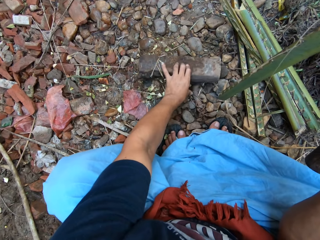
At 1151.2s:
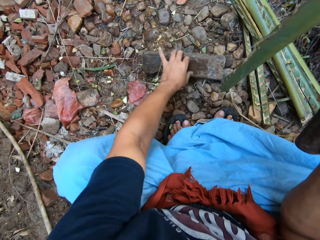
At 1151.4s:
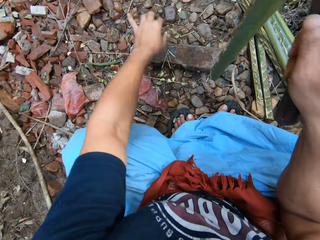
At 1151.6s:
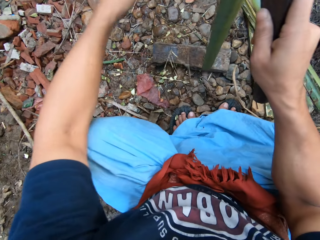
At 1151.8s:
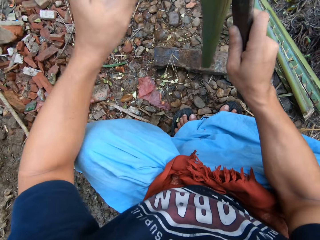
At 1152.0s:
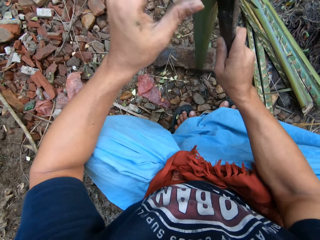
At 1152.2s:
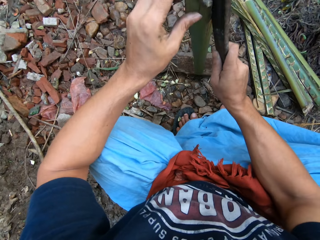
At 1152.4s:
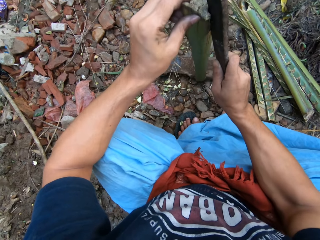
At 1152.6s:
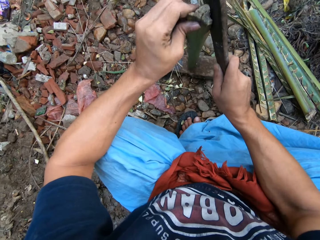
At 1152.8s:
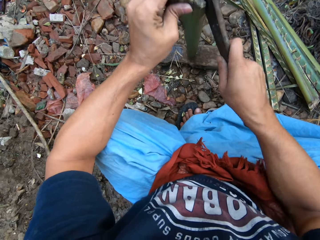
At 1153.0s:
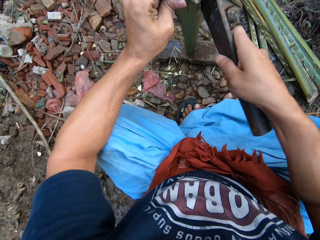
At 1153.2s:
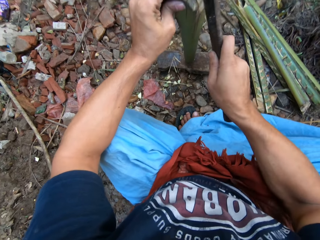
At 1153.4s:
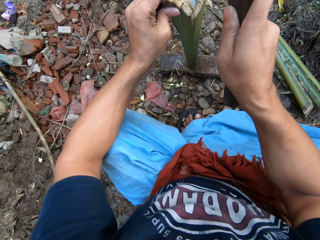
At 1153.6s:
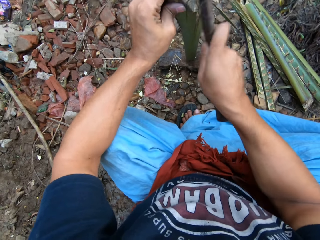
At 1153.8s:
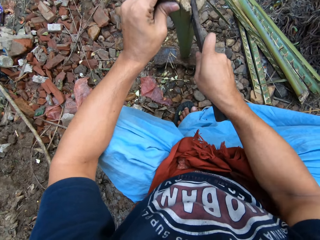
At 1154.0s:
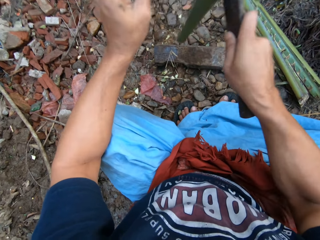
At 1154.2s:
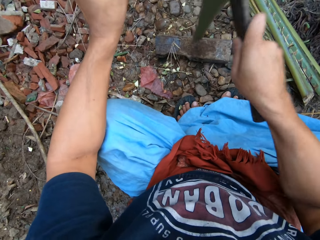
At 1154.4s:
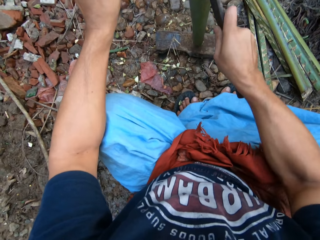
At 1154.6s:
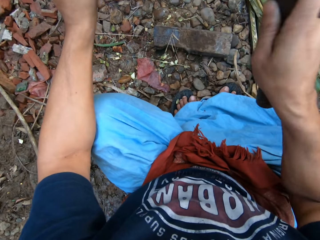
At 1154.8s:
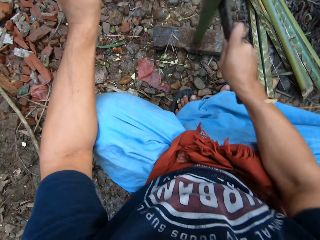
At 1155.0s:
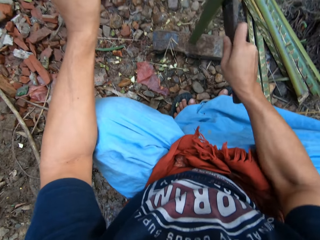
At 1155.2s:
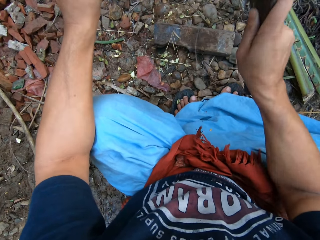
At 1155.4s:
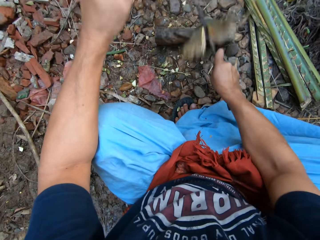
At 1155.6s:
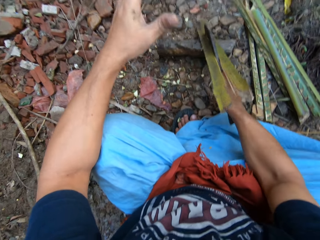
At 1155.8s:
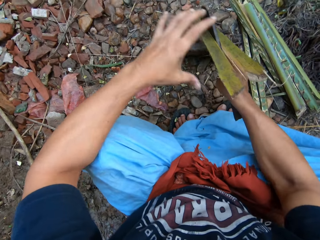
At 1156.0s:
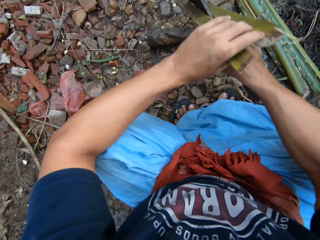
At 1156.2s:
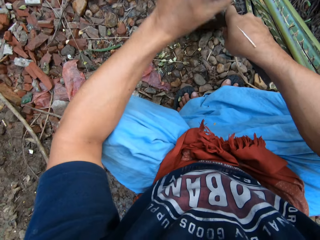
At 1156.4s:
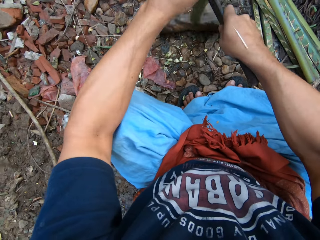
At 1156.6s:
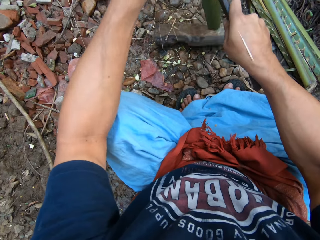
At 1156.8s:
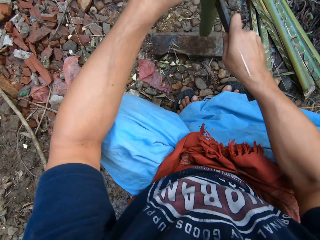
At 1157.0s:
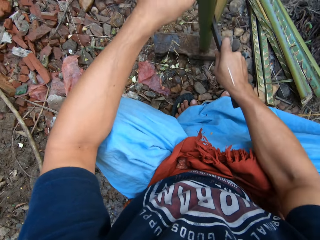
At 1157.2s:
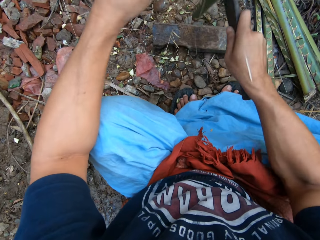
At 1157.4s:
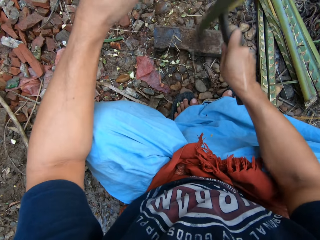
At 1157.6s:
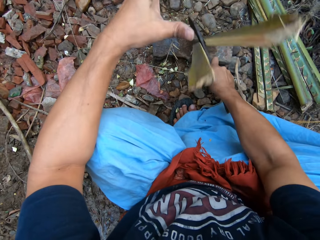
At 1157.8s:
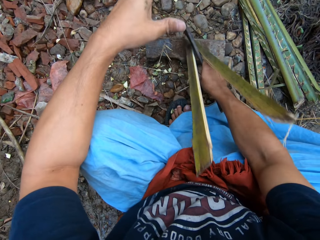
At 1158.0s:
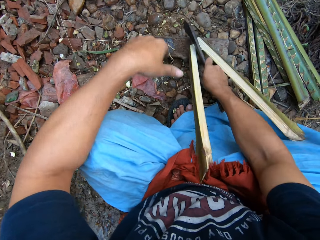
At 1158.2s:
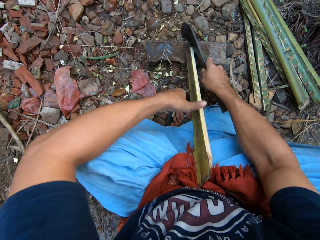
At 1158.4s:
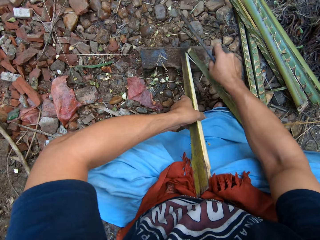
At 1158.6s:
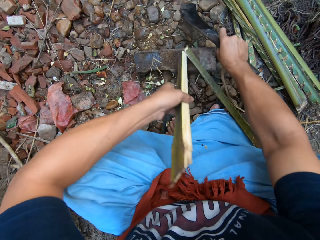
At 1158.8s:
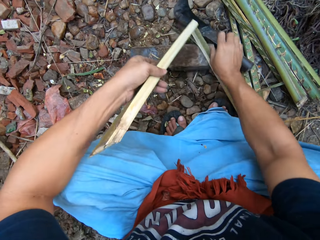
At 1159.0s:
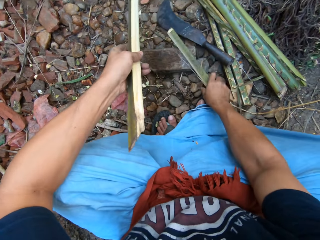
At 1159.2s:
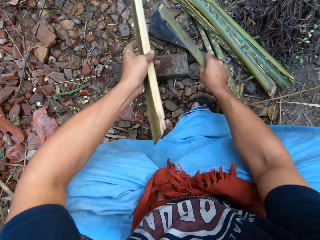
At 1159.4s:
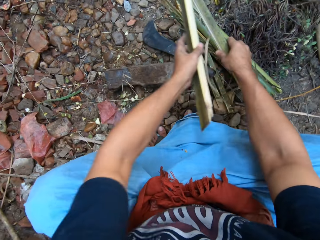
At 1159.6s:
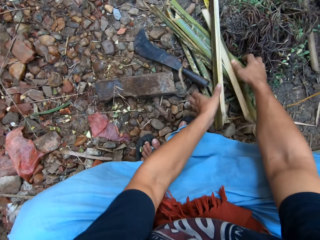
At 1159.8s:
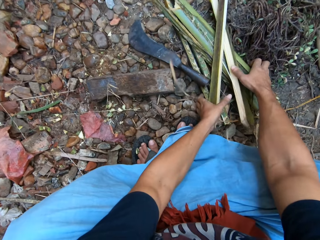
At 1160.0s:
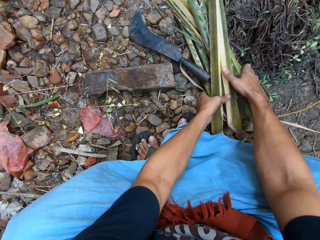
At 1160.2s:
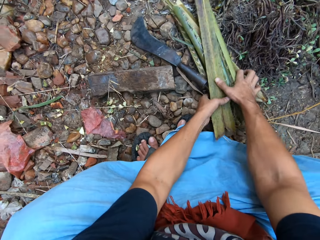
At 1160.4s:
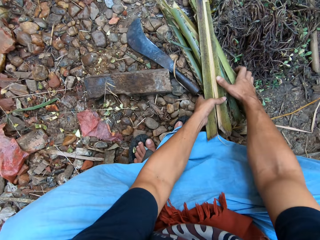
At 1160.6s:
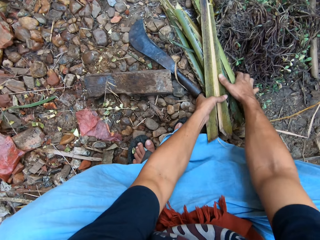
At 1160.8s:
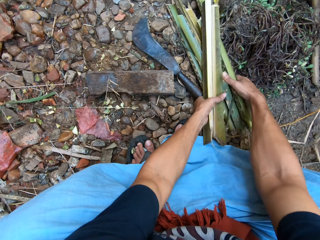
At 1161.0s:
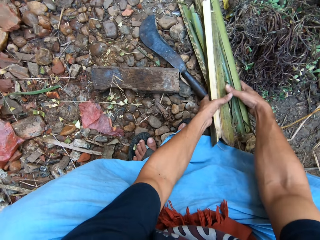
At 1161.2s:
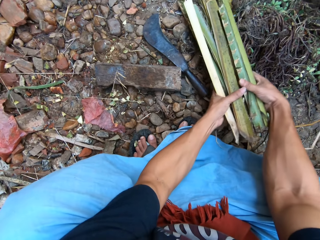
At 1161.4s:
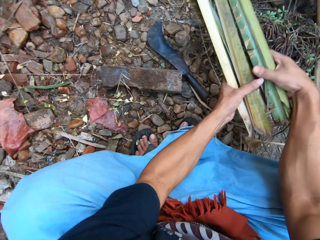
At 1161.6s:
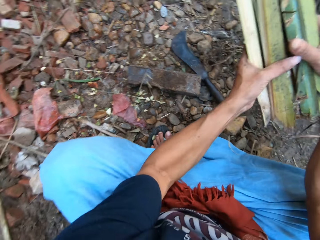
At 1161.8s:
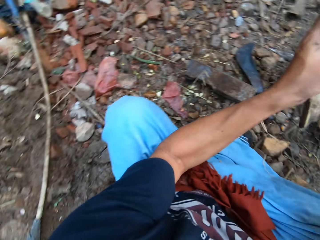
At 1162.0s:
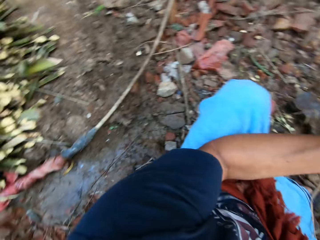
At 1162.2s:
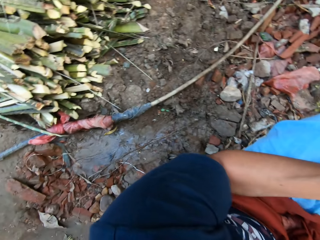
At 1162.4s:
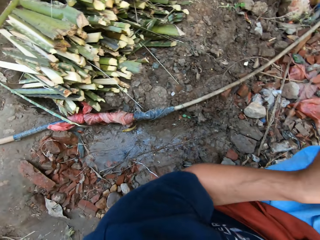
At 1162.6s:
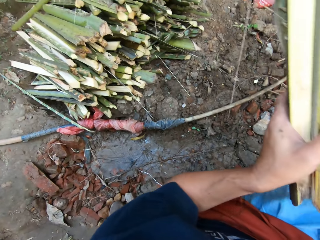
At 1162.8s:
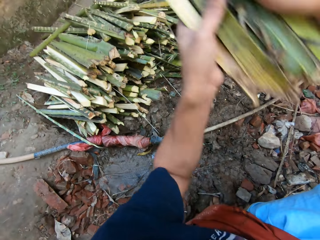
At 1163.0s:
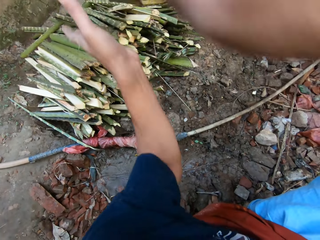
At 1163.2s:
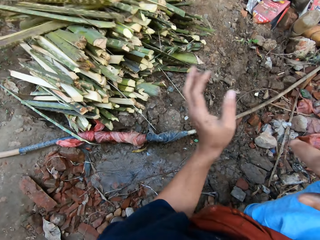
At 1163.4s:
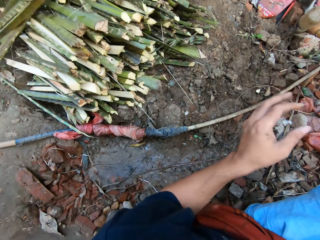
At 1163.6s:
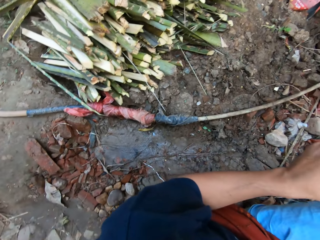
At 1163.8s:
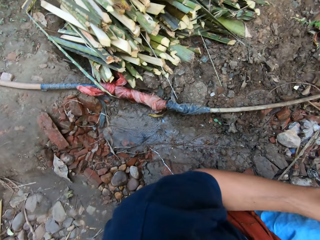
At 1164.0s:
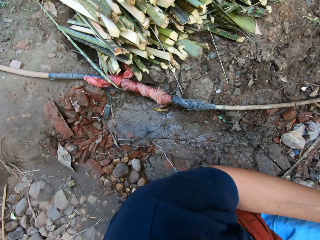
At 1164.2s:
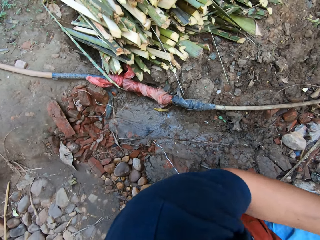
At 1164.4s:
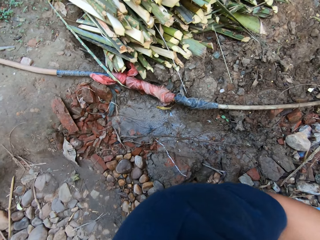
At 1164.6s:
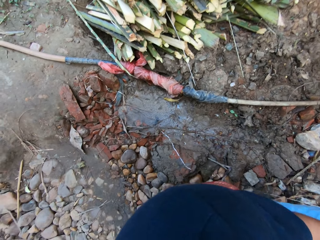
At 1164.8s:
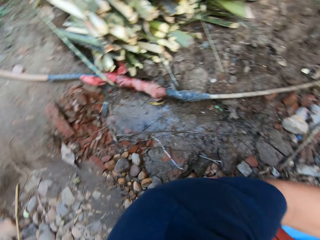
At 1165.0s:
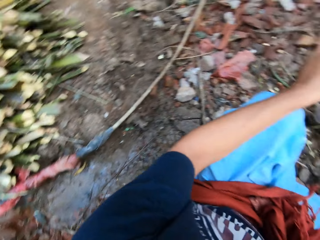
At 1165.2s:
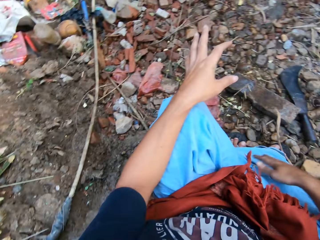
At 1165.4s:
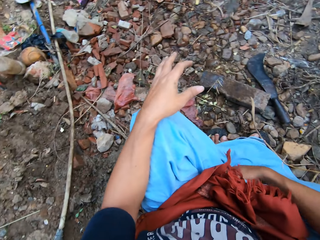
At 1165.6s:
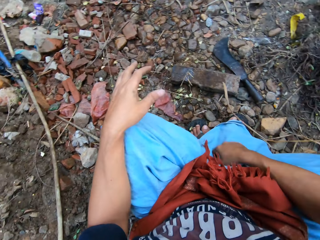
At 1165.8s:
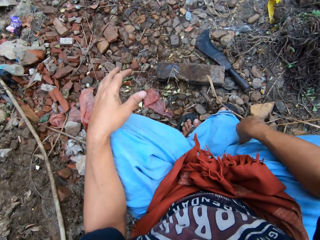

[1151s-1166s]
The camera wearer picks up the wood. He adjusts the cutting block with his left hand. He drops the wood. He places the plant fiber on the wood vertically. He splits the short bamboo with the sickle knife in his right hand on the cutting block. He hits the plant fiber on the wood. He drops the sickle knife on the ground with his right hand. He gathers the split bamboo with both hands. He drops the split bamboo on the other split bamboo on the ground with both hands. He gathers all the split bamboo with both hands. He puts the split bamboo on a pile of bamboo with both hands. He throws pieces of plant fiber. He looks around.

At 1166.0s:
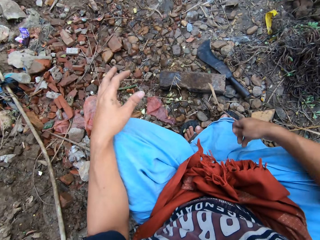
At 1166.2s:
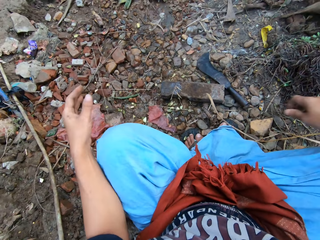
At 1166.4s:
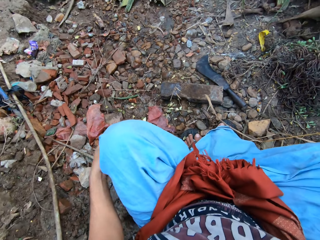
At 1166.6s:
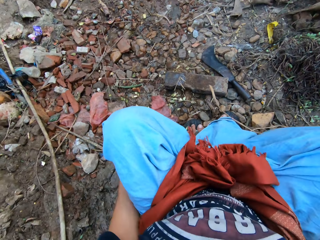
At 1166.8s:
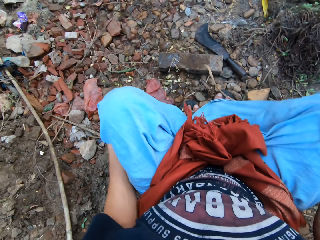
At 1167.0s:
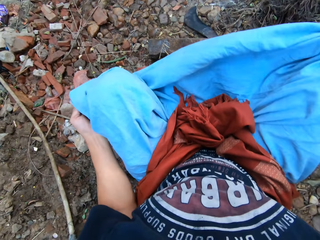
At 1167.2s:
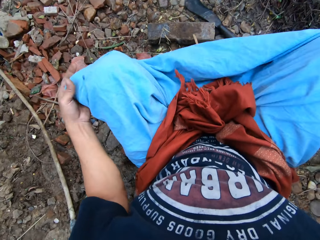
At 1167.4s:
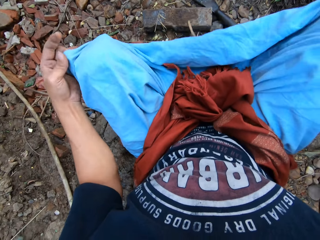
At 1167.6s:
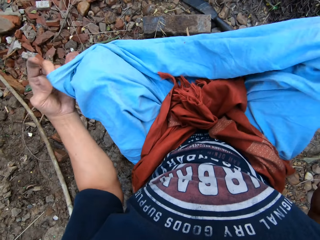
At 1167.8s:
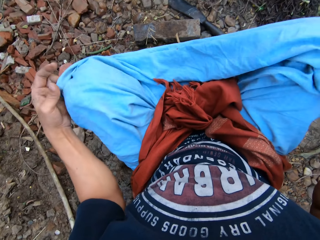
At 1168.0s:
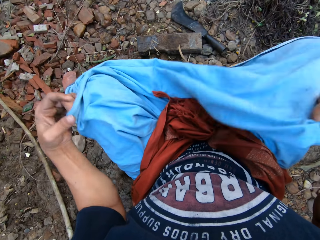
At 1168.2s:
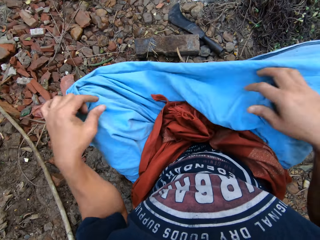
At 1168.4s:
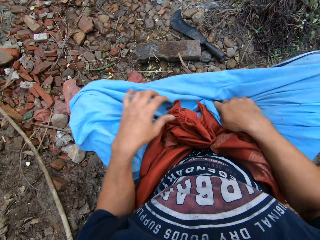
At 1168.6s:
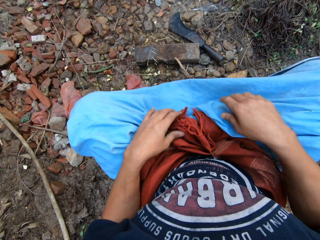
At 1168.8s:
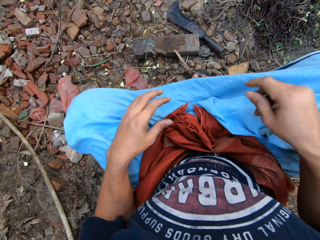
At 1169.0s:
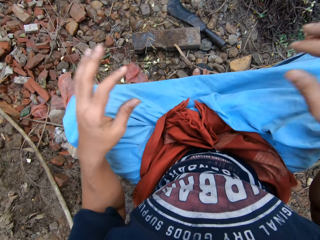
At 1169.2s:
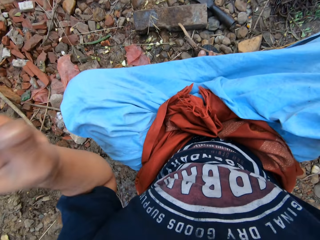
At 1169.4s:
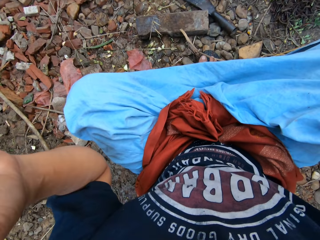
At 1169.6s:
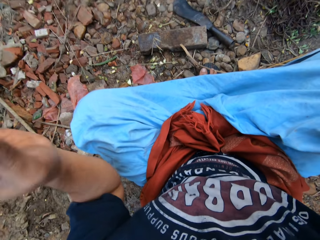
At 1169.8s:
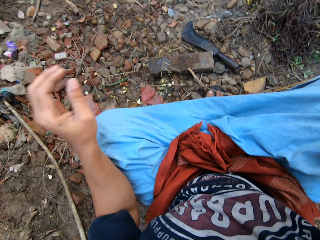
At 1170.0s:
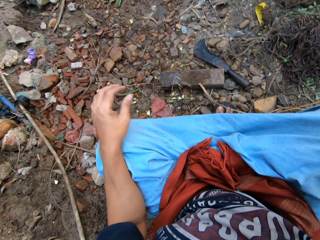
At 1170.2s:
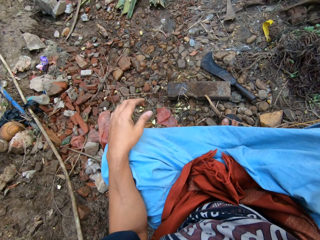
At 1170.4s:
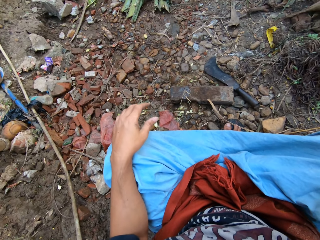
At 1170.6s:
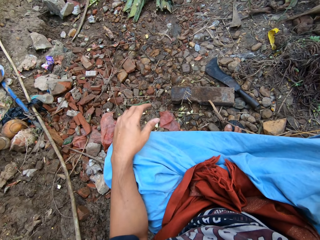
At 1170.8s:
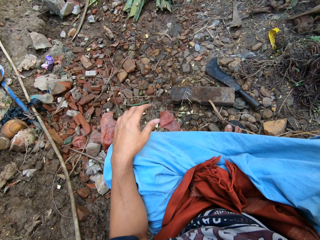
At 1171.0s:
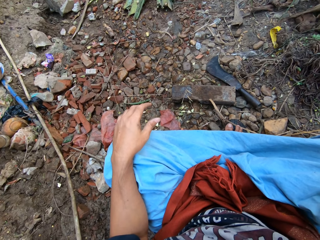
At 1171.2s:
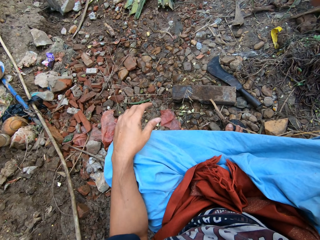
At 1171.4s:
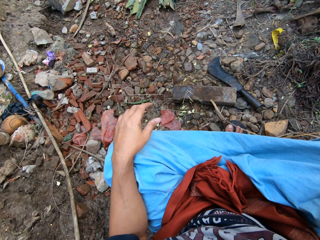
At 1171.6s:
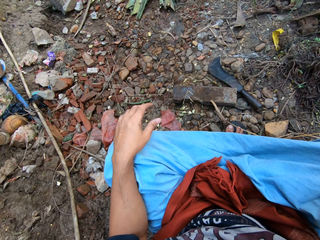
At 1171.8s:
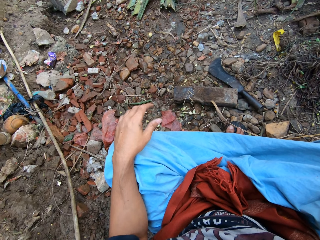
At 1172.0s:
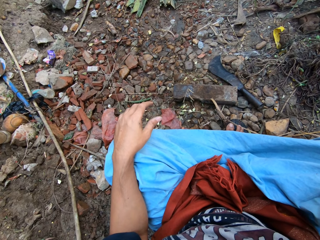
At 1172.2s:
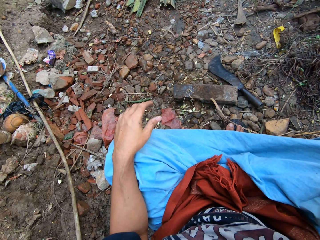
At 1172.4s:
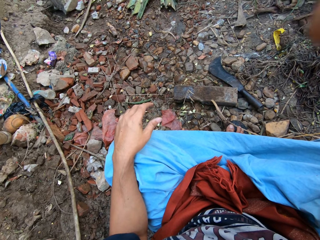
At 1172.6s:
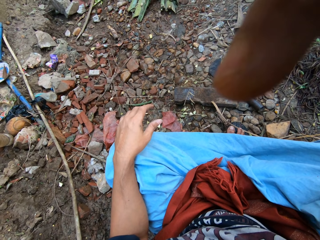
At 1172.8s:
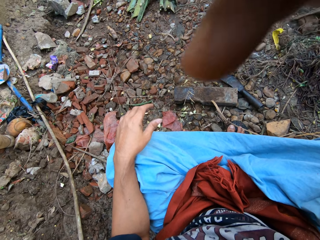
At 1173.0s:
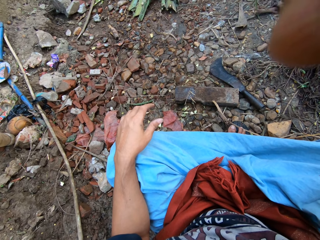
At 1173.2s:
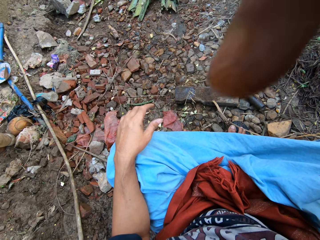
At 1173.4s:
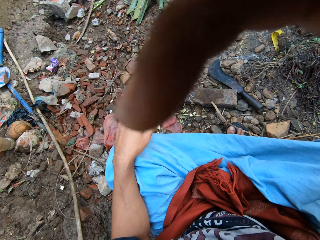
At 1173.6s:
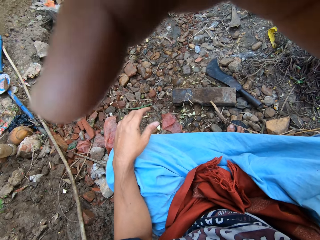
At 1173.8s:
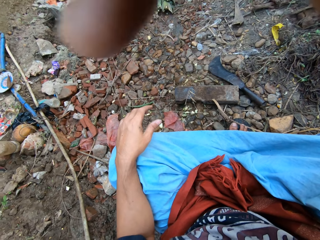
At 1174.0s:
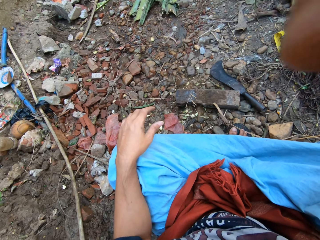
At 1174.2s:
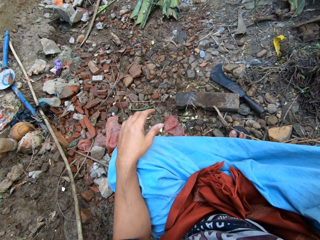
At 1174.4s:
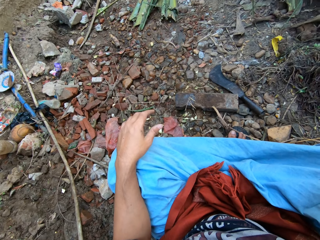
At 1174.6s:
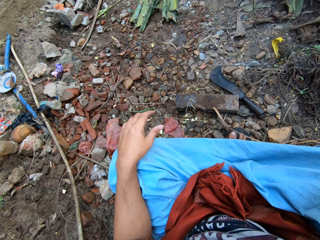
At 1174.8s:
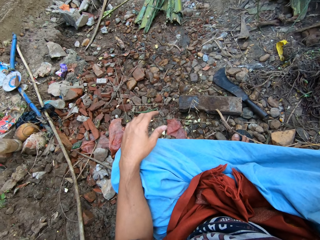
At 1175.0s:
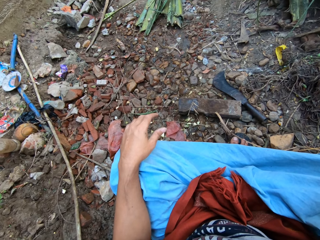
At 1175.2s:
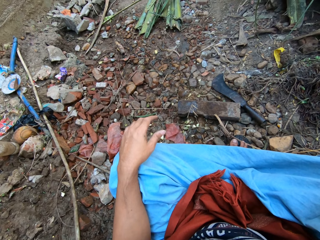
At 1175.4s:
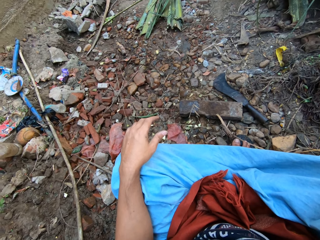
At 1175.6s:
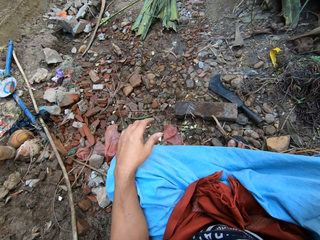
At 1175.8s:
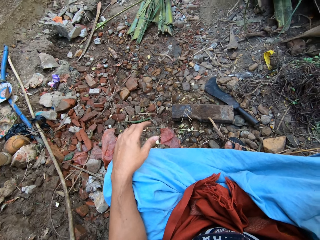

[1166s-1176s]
The camera wearer cleans both hands with his clothes. He stretches the garment. He raises both hands towards the camera. He lowers his left hand from the camera. He adjusts the camera with his right hand.
